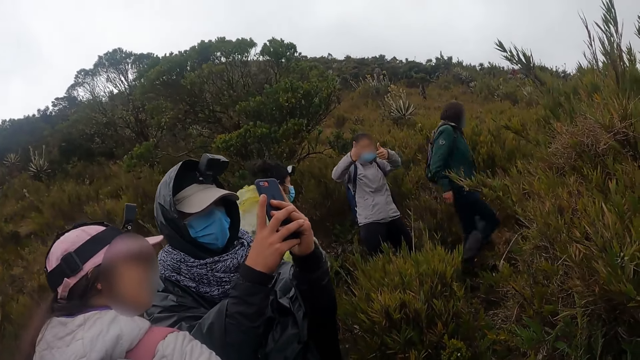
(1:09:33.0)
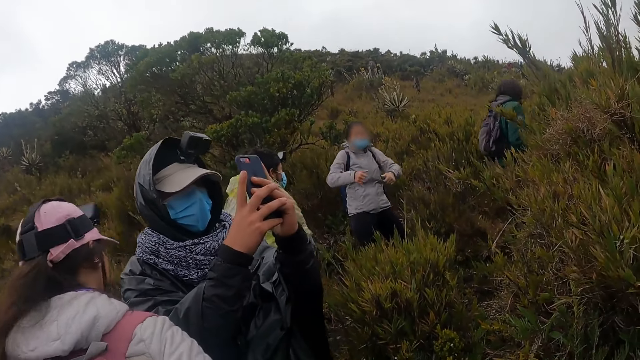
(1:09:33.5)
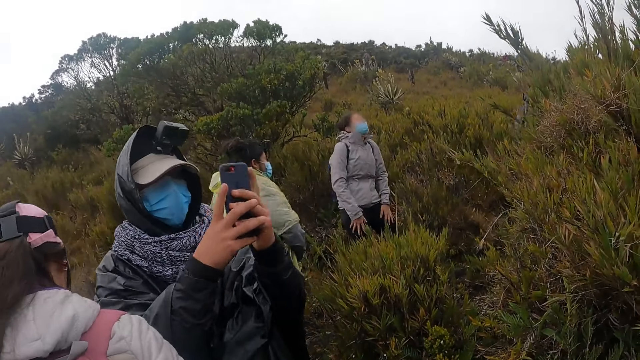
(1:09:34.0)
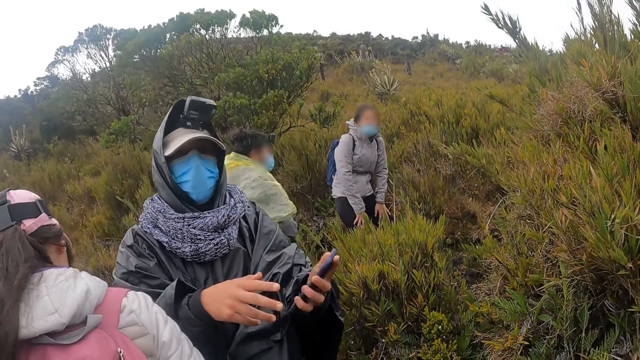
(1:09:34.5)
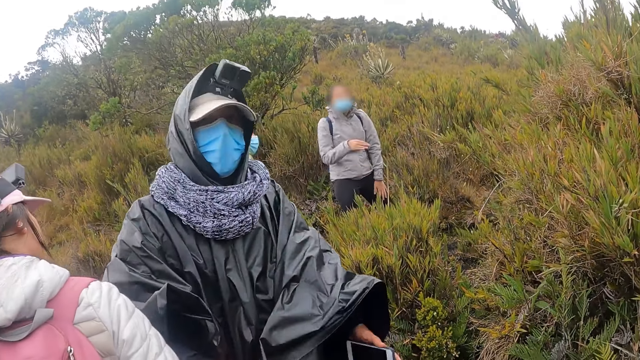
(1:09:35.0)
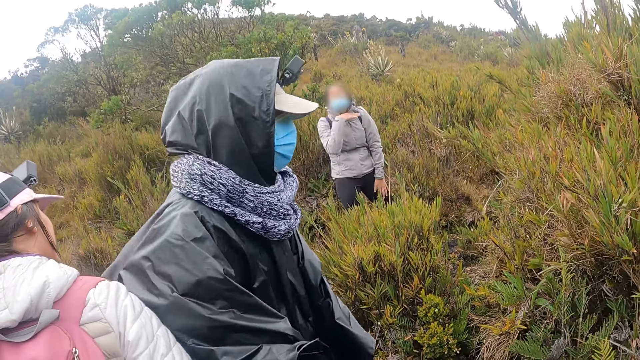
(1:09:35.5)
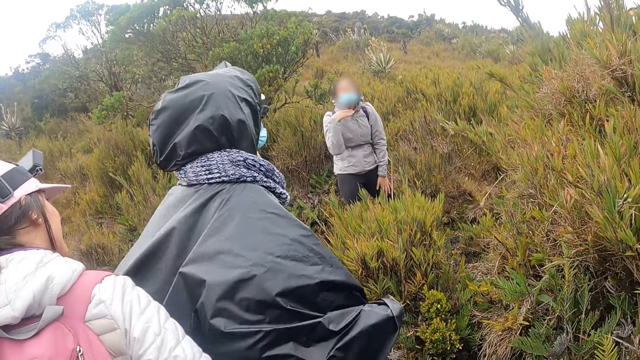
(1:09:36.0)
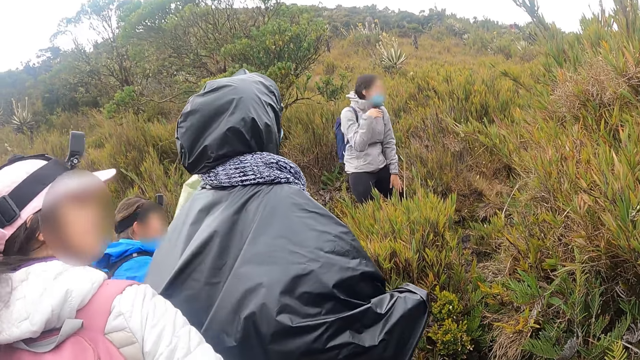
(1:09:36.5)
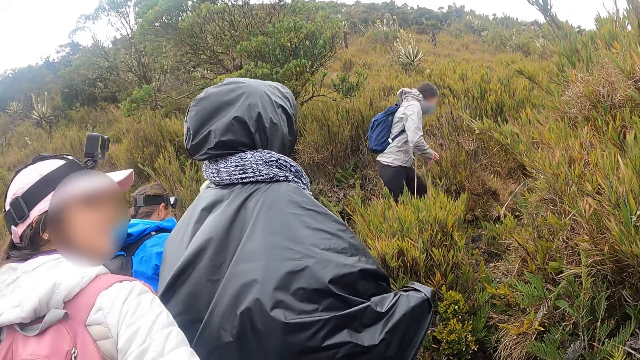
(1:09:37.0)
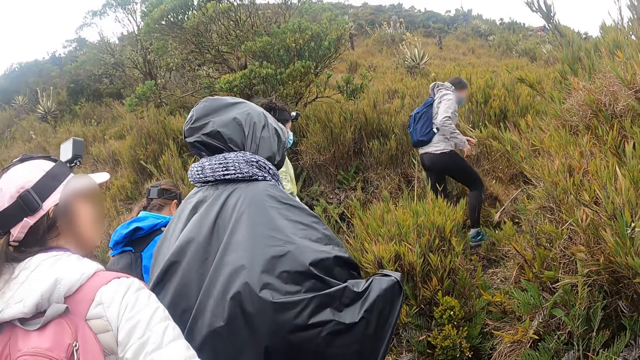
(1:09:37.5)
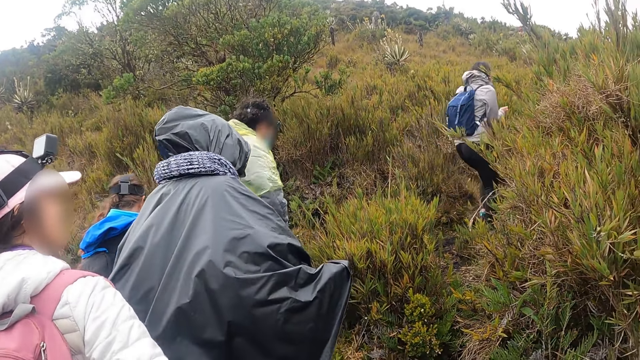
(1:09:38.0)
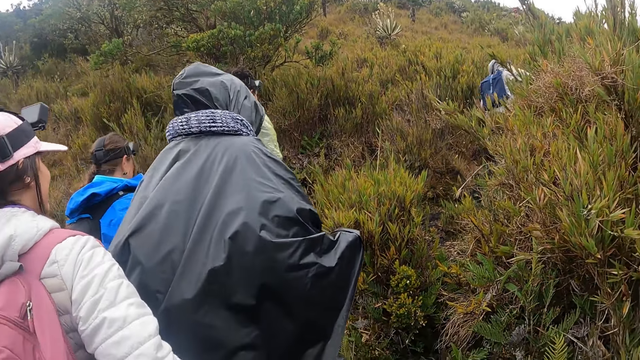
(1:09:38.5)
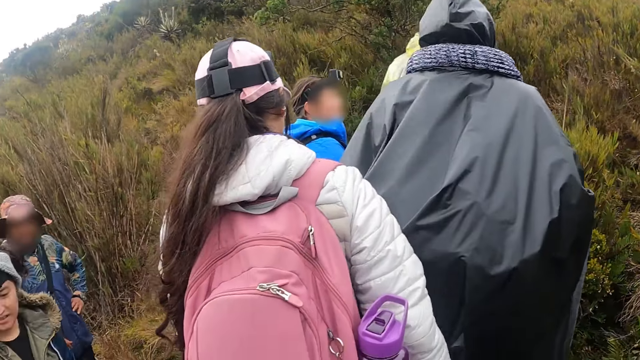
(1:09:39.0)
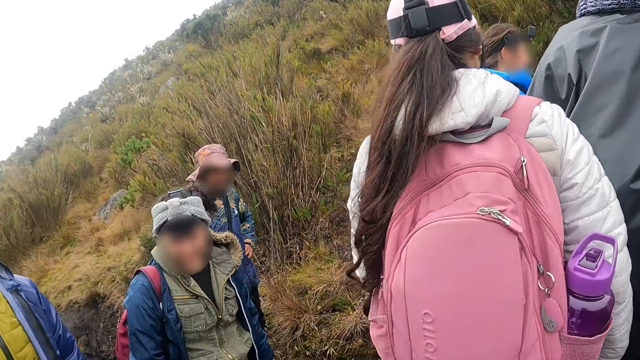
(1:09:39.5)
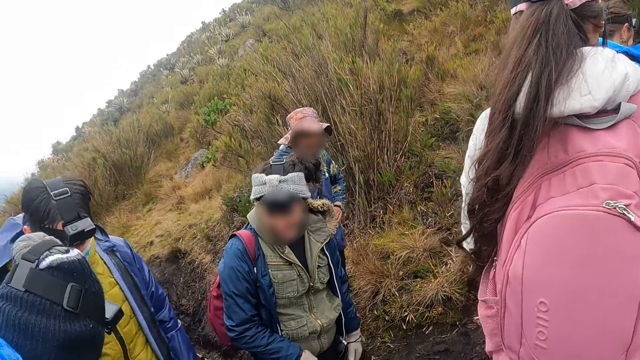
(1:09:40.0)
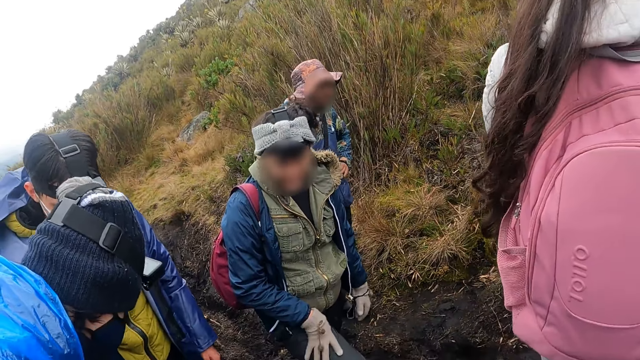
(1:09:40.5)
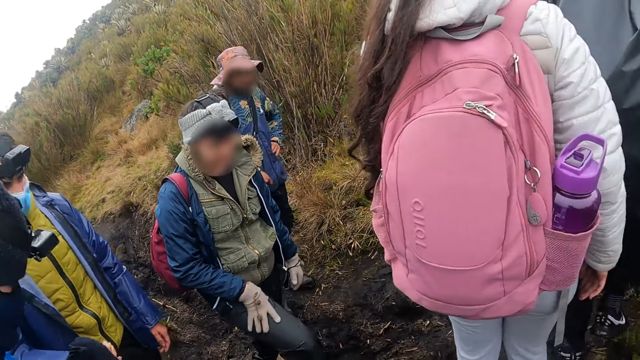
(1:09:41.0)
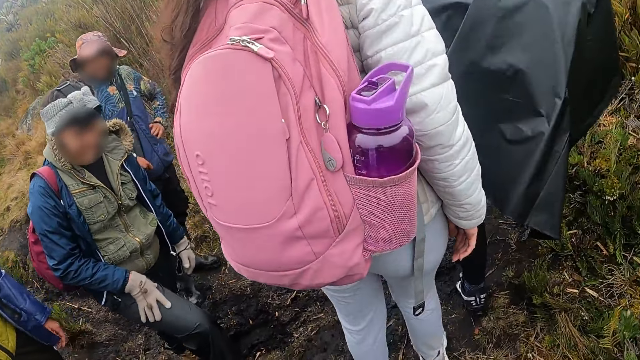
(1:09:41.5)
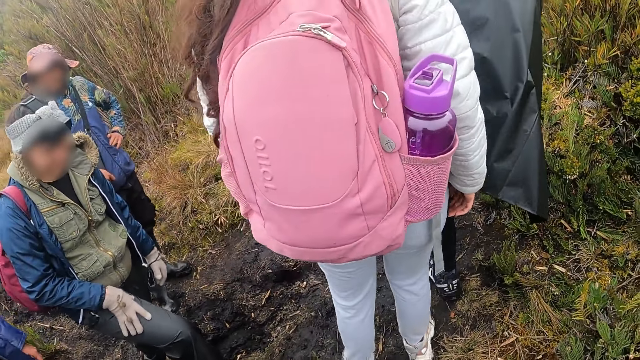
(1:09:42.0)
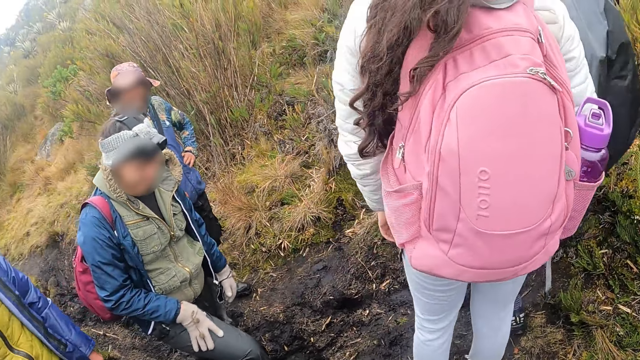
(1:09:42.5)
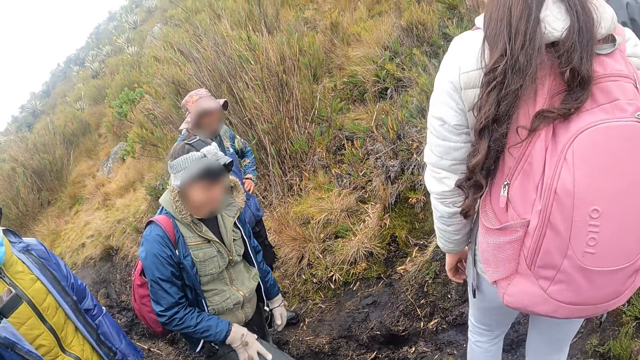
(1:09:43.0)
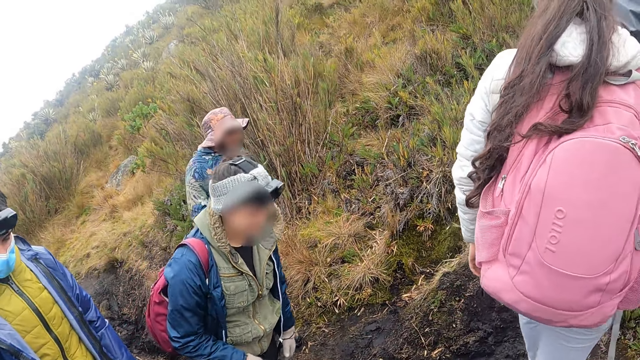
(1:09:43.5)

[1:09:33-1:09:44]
A woman takes photos. A man removes his left hand from the phone in both hands. He walks through the bushy hill. The camera wearer walks. The man walks through the bushy hill.

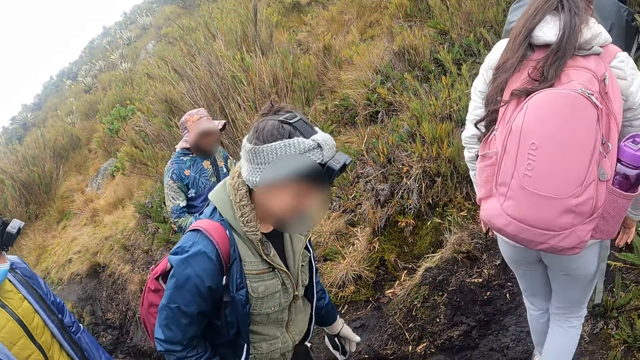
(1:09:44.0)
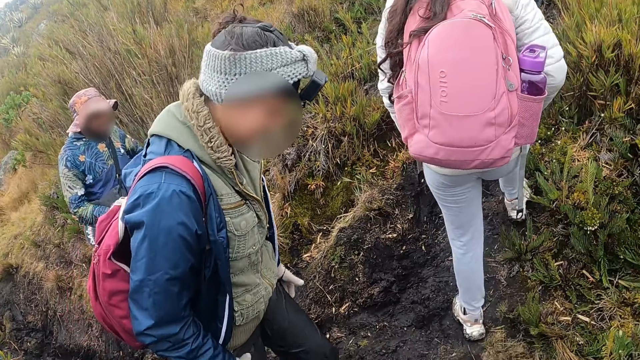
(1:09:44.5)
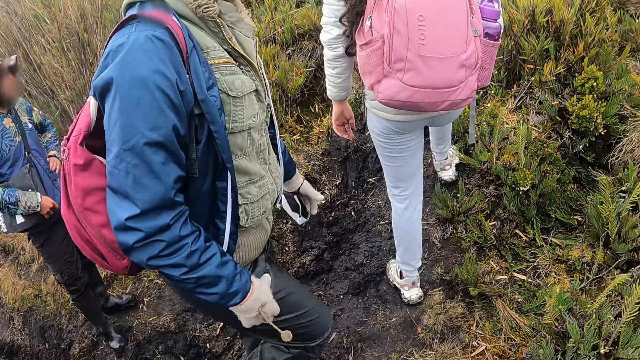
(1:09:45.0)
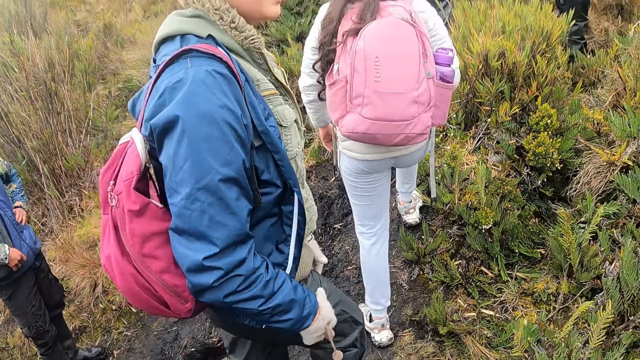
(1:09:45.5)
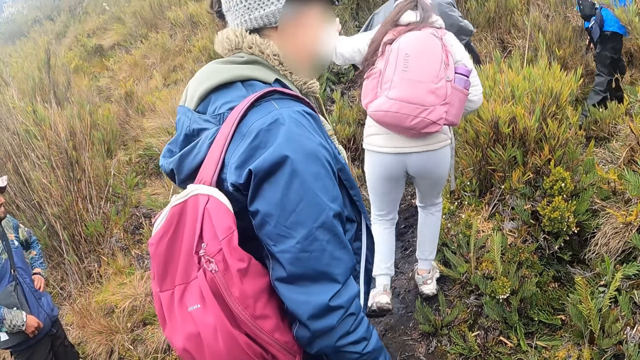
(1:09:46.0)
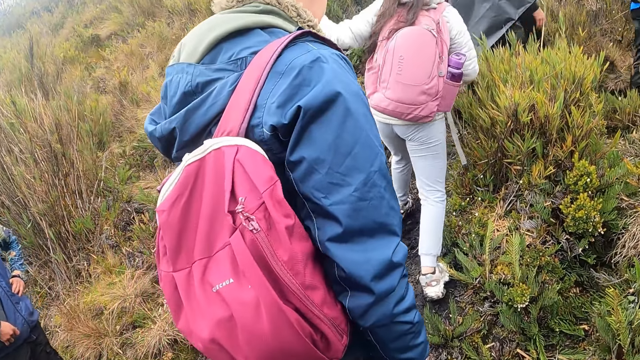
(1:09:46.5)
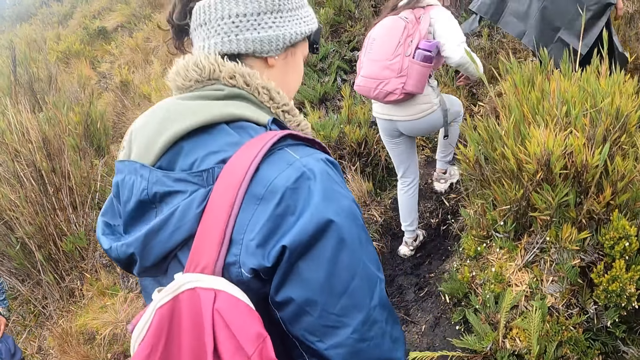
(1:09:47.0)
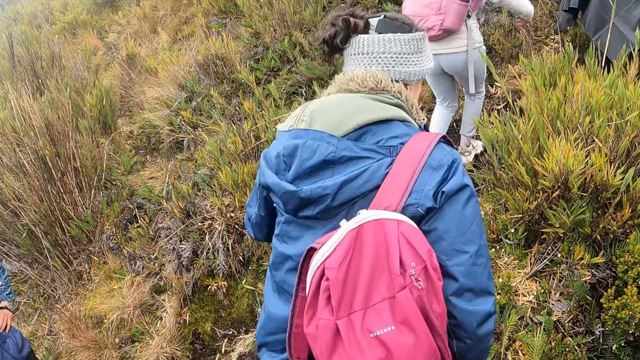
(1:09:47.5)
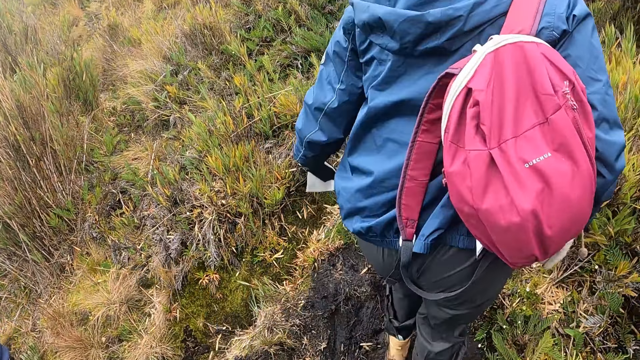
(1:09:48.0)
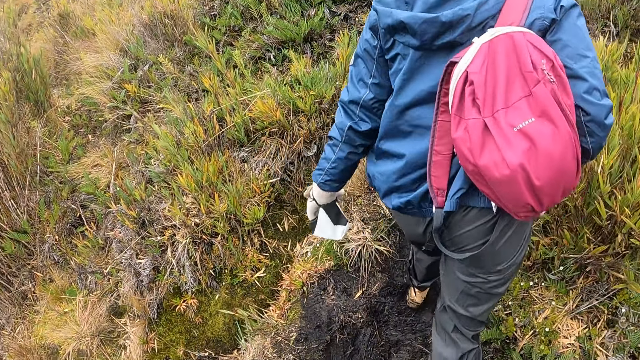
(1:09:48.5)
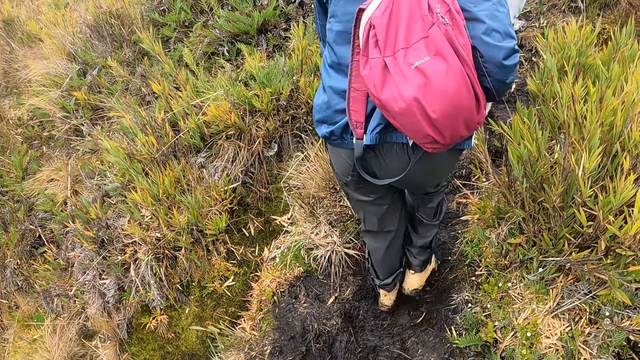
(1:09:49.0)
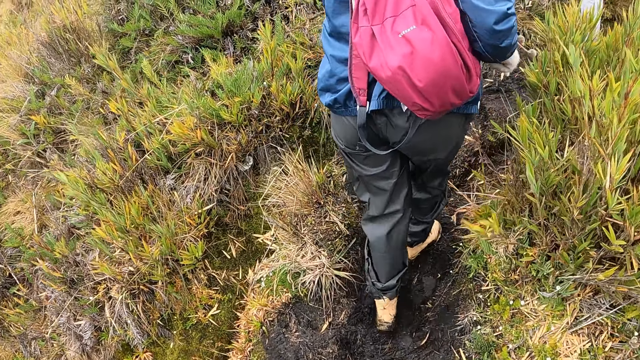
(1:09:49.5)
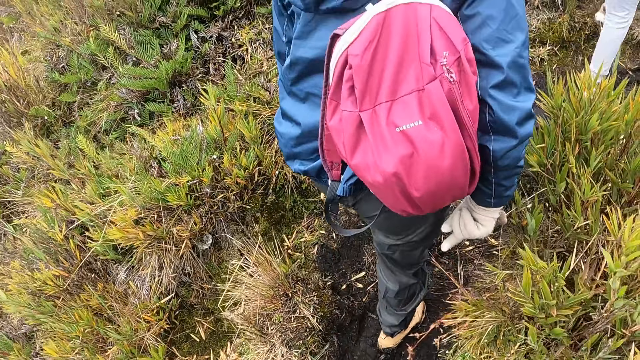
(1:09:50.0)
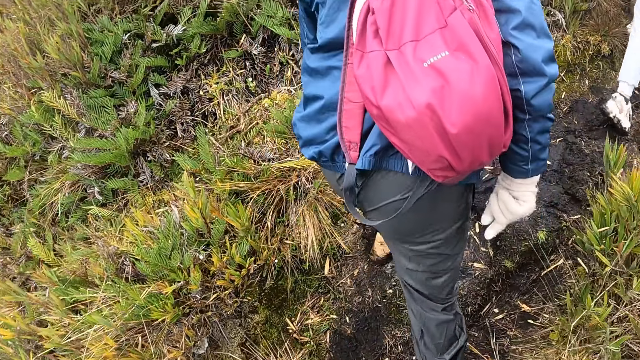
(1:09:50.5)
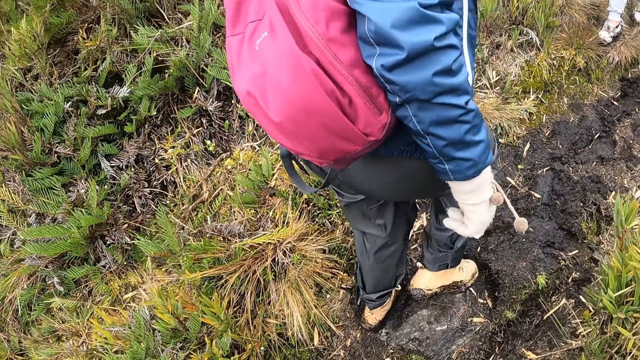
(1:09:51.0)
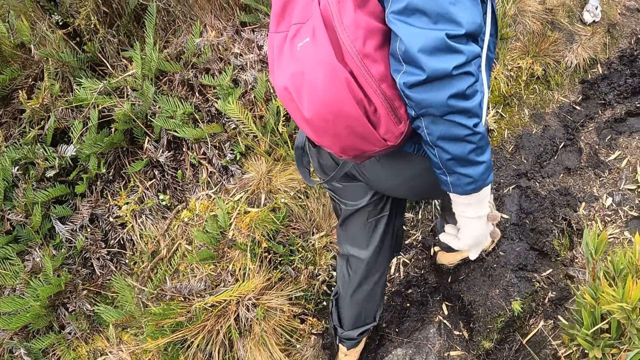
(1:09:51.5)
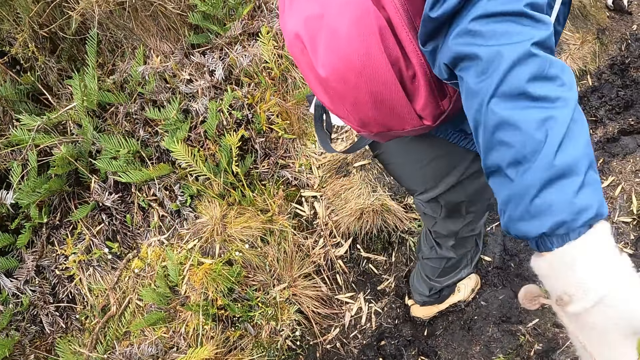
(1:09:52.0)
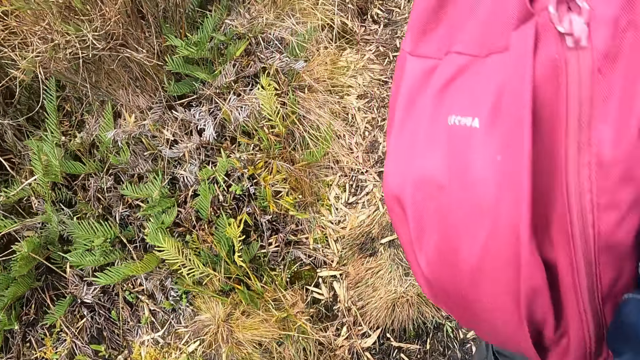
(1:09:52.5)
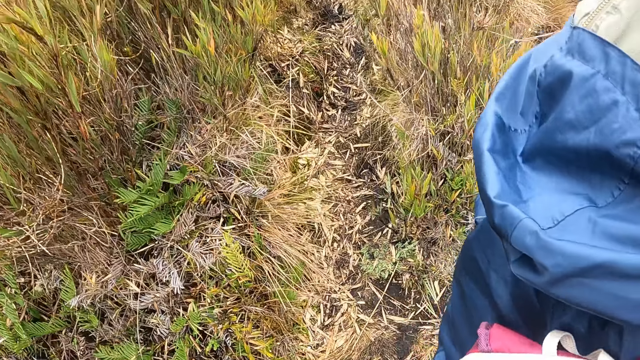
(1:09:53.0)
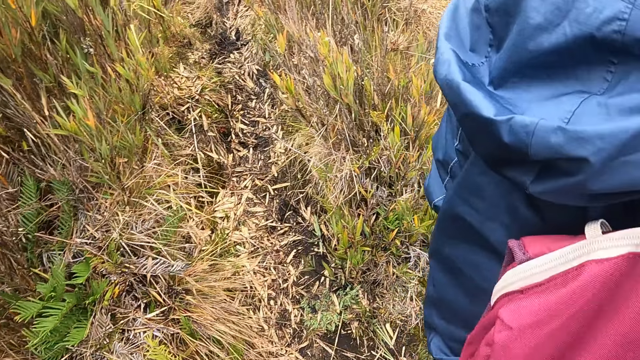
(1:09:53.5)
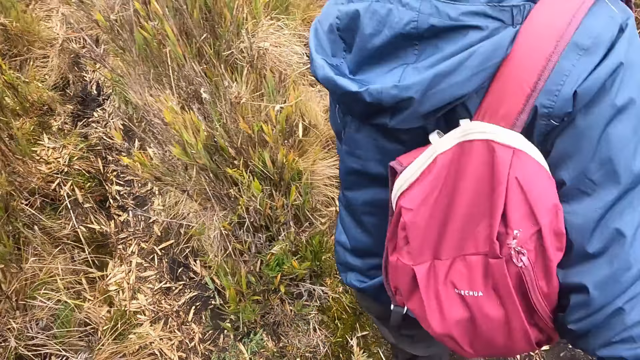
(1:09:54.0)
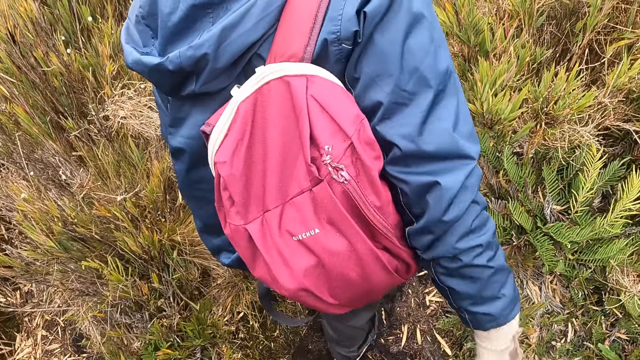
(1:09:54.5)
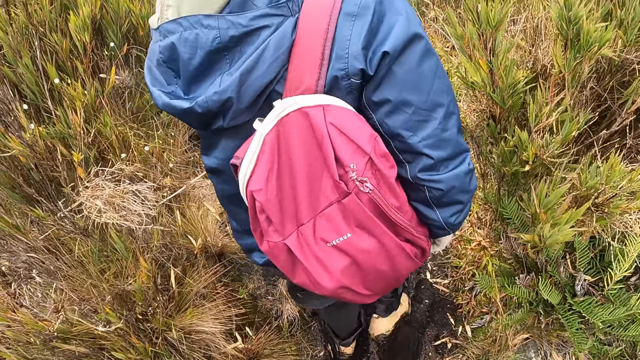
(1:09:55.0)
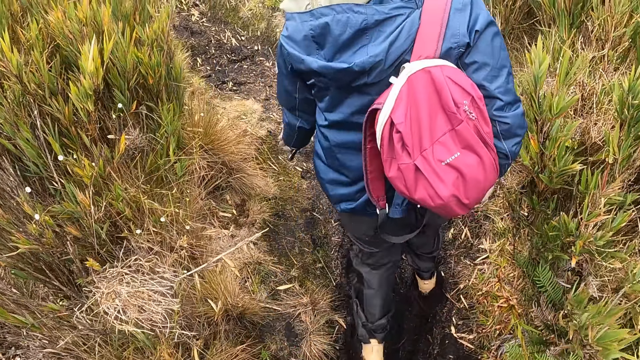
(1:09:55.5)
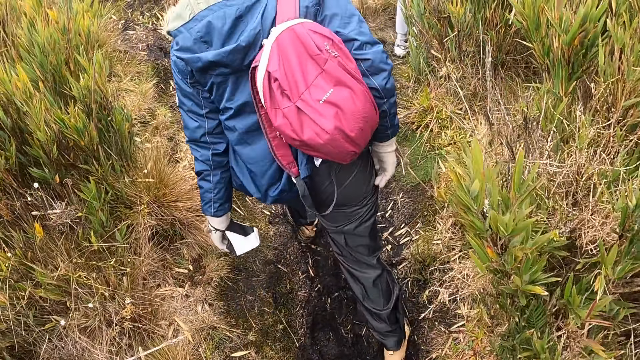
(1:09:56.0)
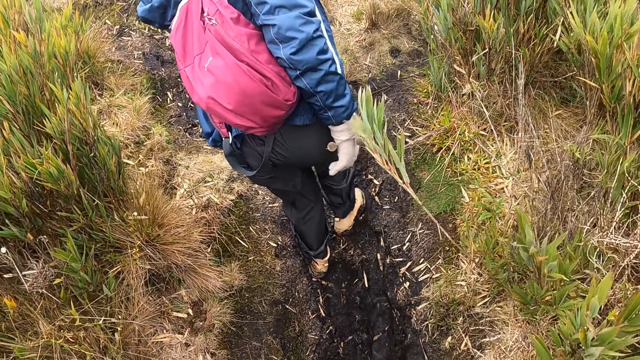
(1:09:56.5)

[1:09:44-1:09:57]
A woman walks through the bushy hill. Another woman walks through the bushy hill. The camera wearer walks through the bushy hill.
